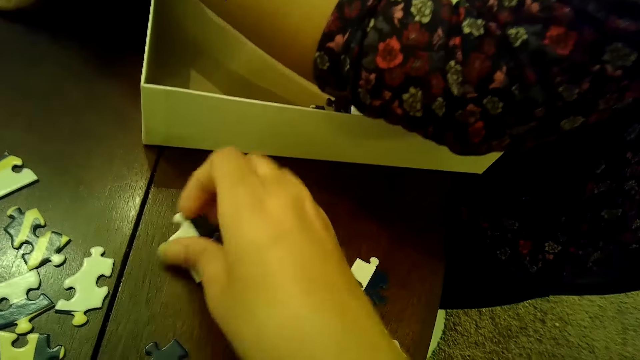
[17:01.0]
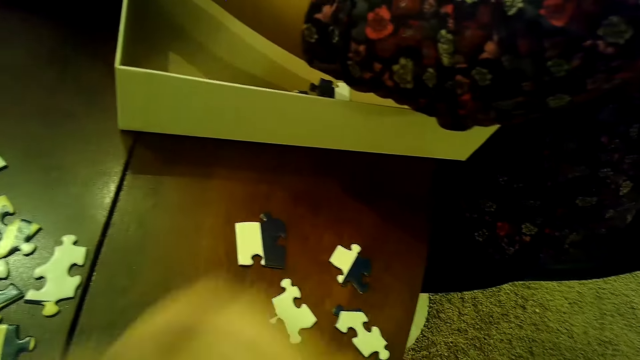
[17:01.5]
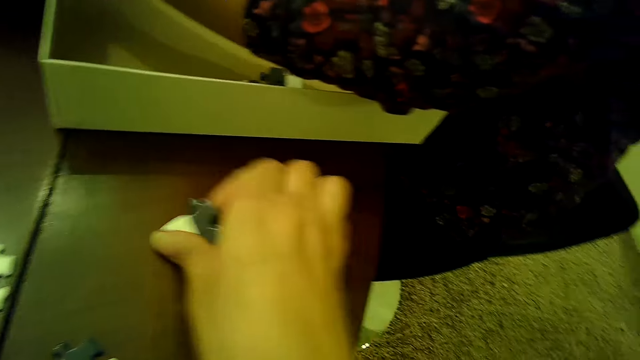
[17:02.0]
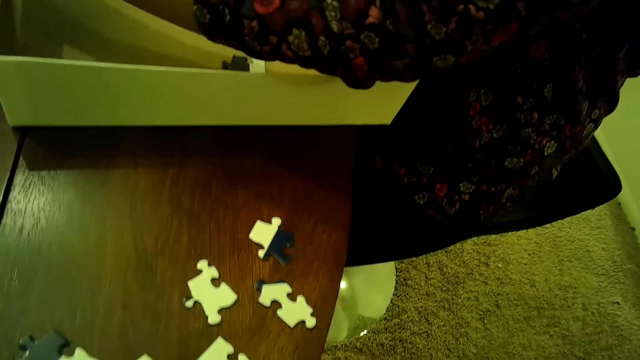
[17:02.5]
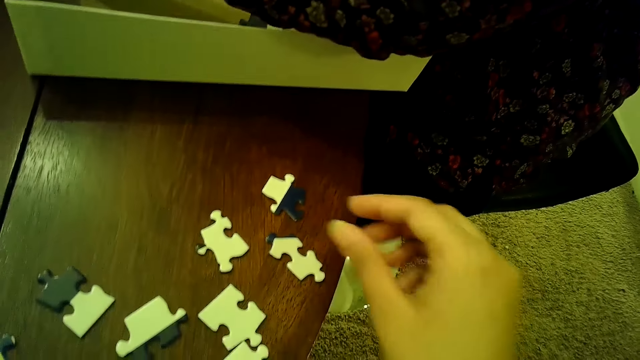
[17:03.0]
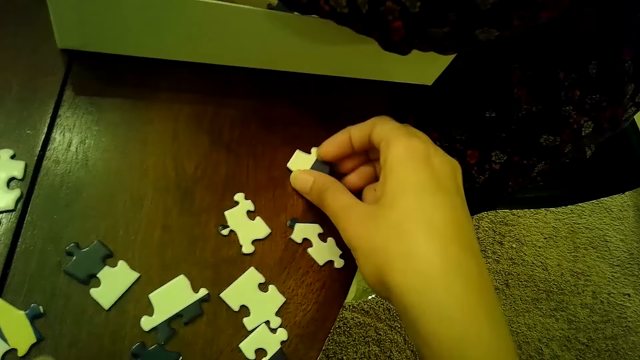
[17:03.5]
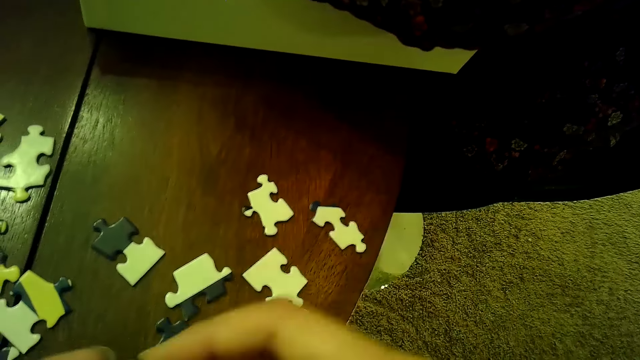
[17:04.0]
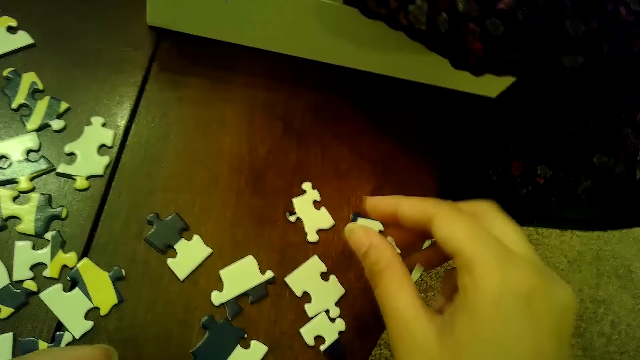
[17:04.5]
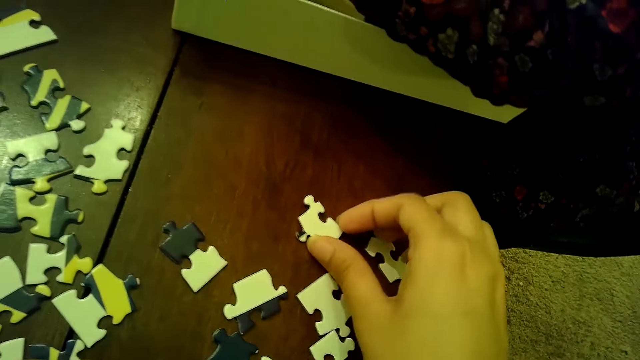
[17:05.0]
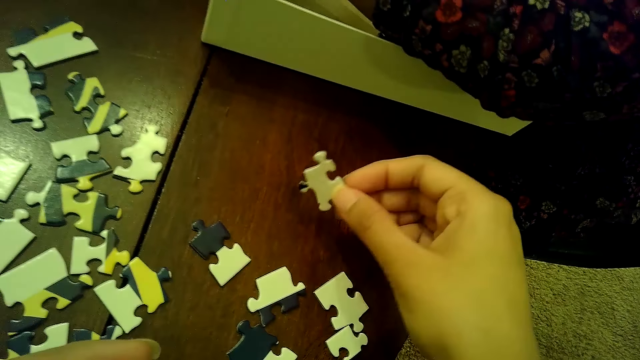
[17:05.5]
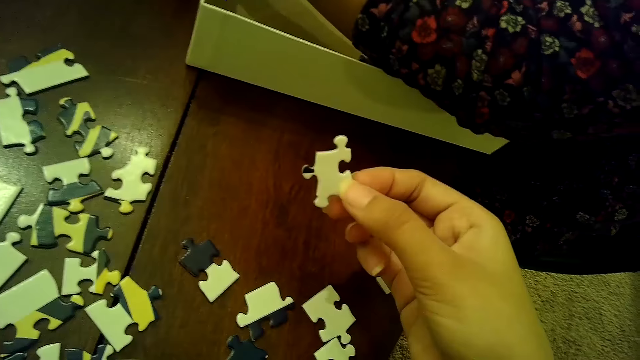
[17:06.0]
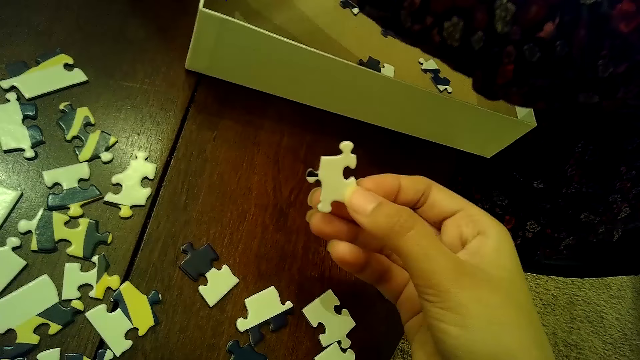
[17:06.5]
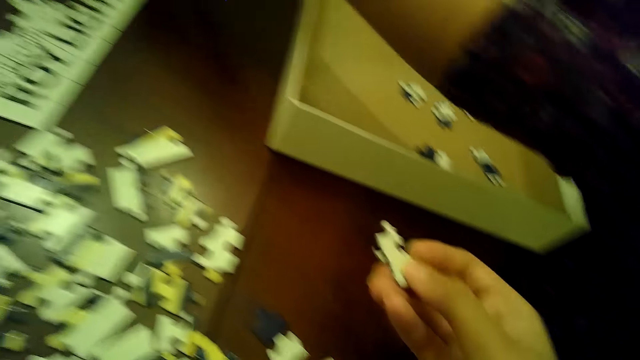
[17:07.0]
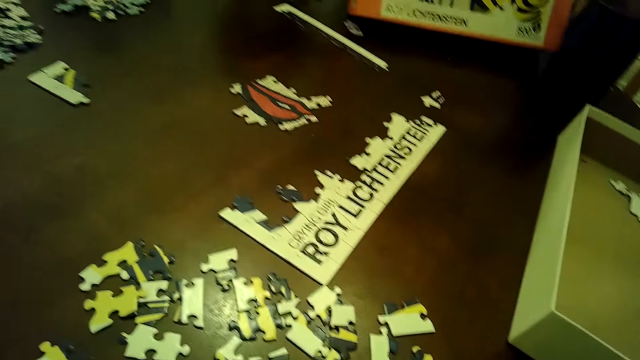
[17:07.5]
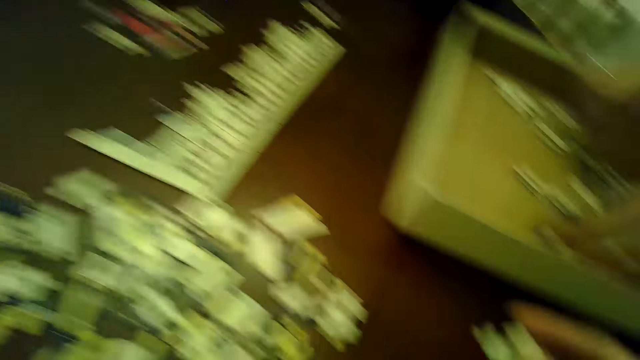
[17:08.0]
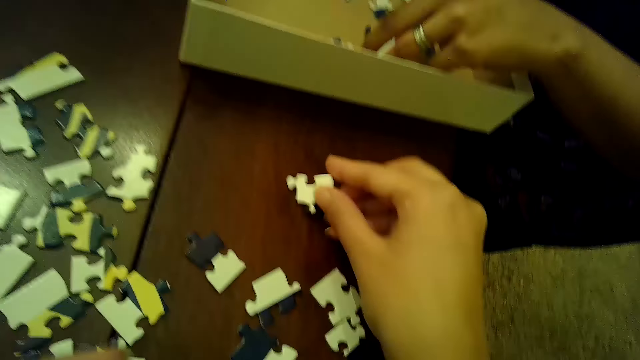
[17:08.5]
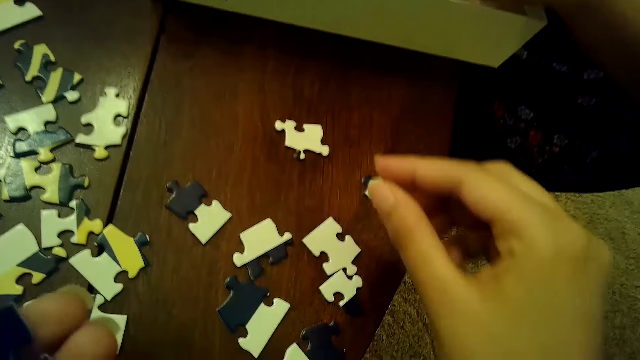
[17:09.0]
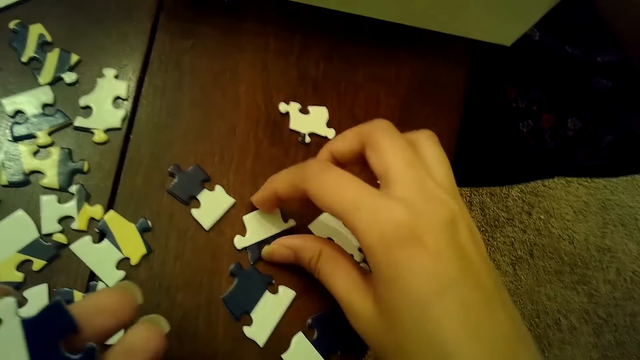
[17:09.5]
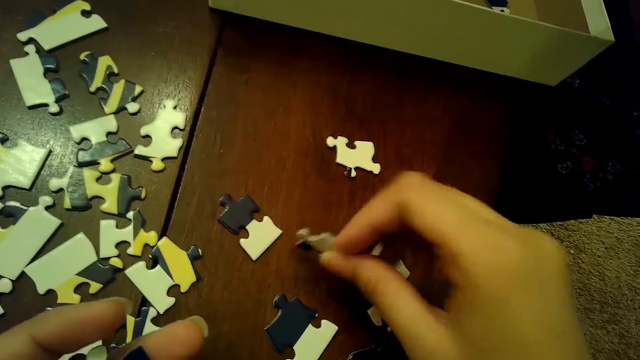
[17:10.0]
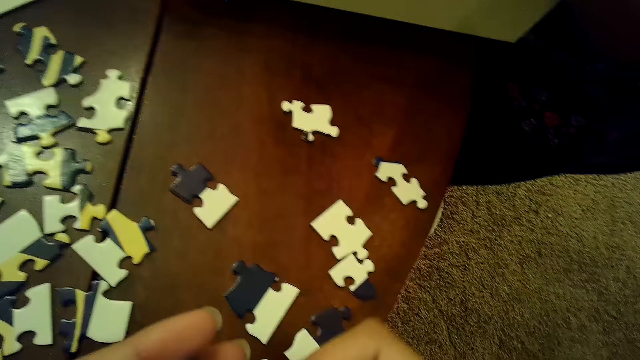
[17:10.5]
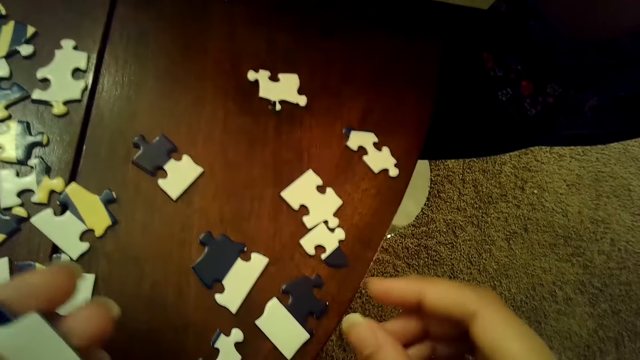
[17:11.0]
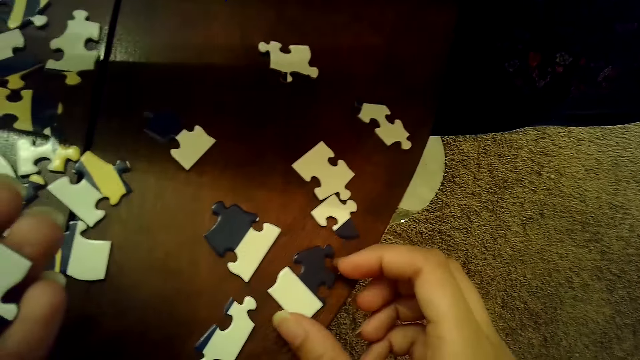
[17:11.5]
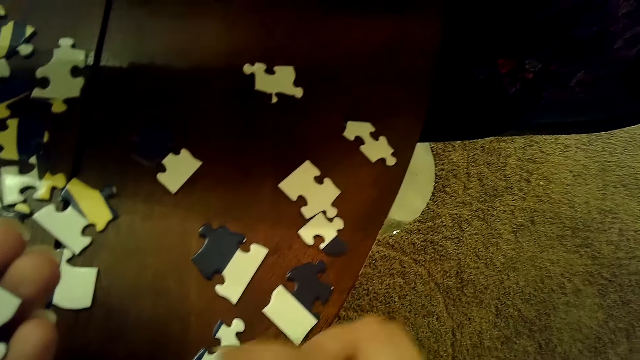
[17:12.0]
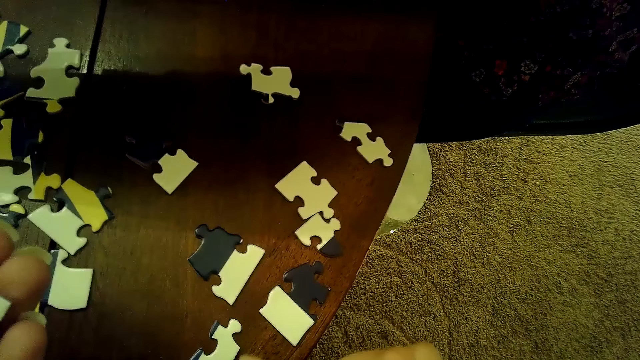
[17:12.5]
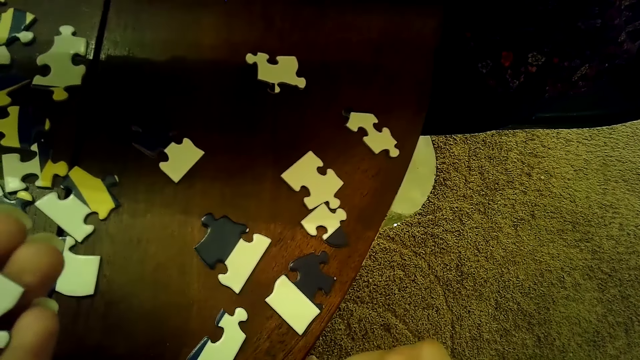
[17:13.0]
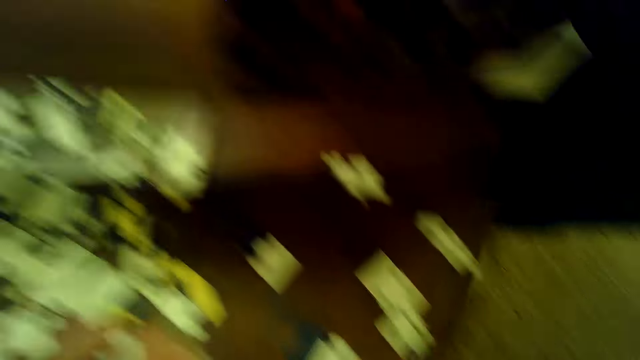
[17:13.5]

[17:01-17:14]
The camera wearer picks up a puzzle piece from the table with her right hand. She chooses cards on the table. She picks up a puzzle piece from the table with her right hand repeatedly. She drops a puzzle piece on the table with her right hand. She picks up a puzzle piece from the table with her right hand. She drops the puzzle piece into her left hand with her right hand. She moves a puzzle piece on the table with her right hand.

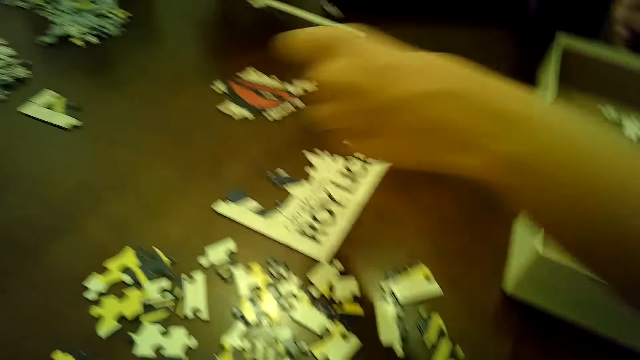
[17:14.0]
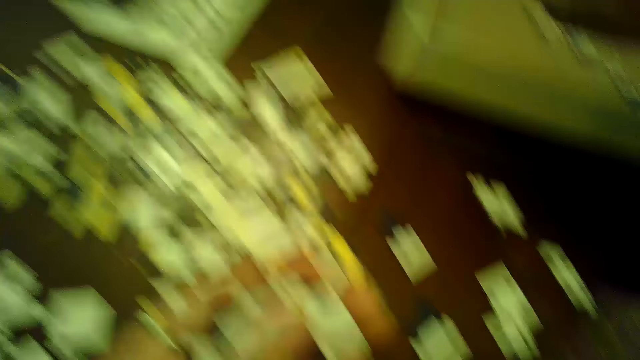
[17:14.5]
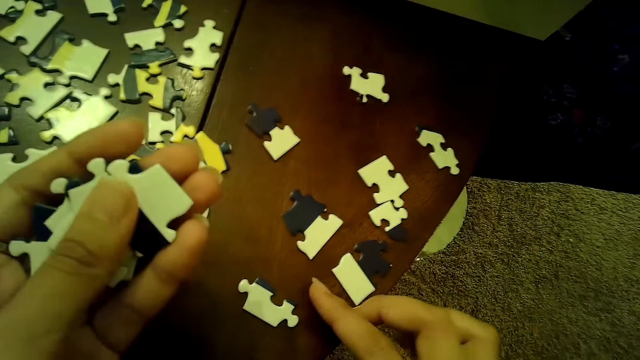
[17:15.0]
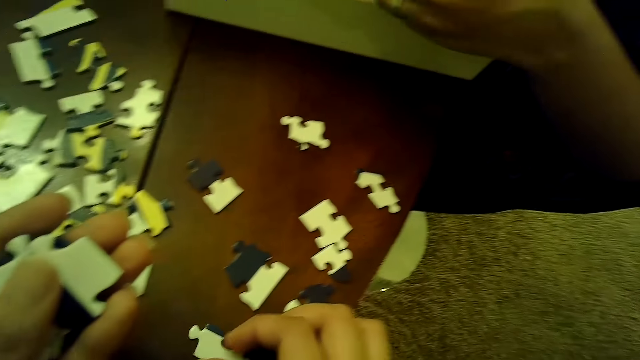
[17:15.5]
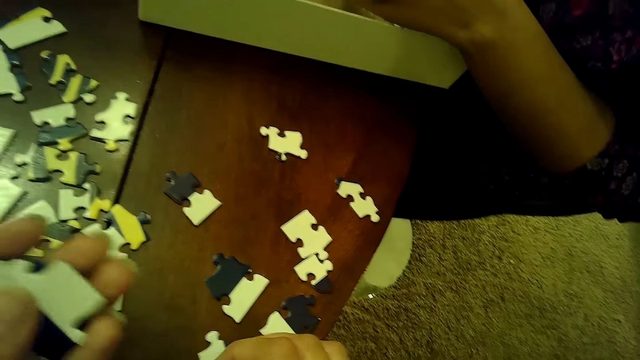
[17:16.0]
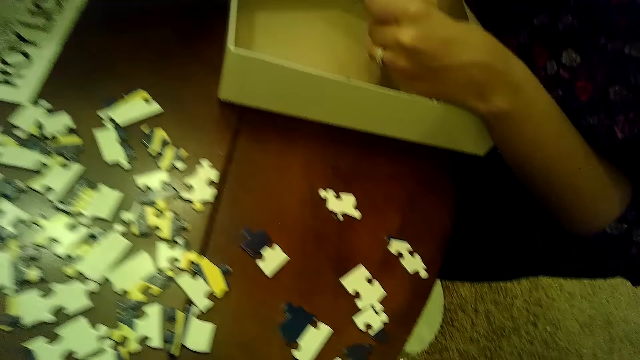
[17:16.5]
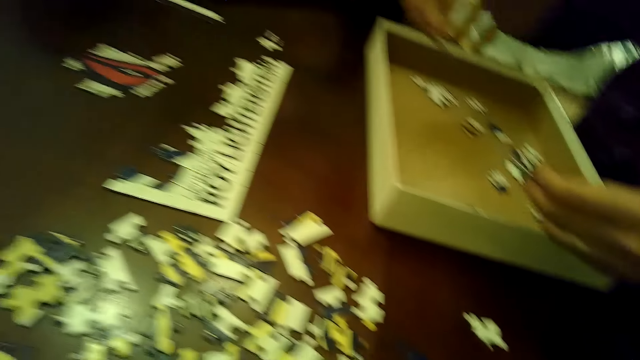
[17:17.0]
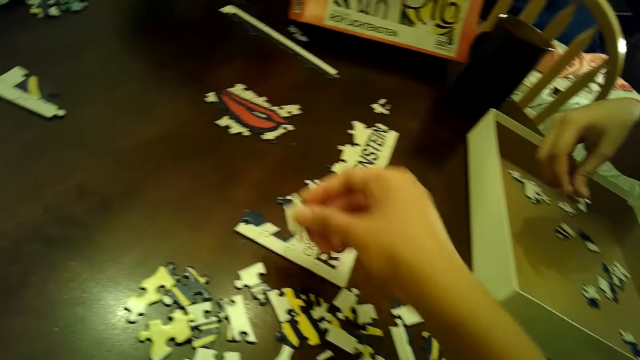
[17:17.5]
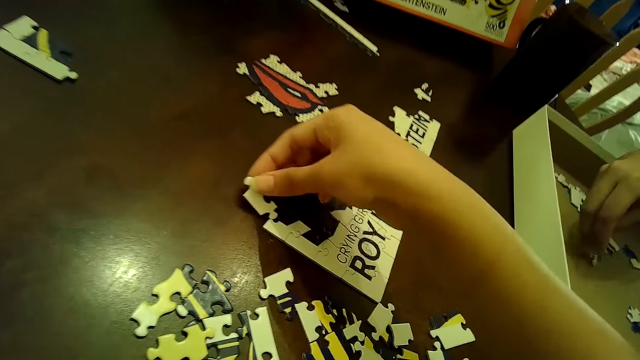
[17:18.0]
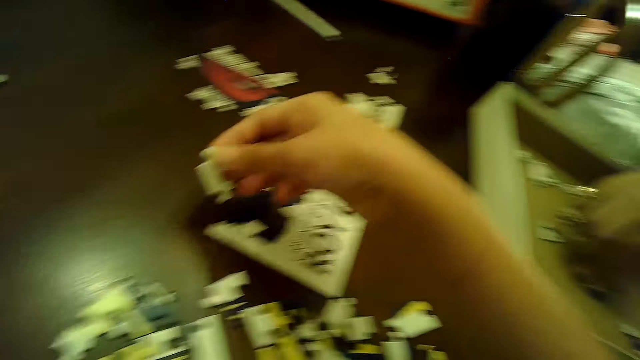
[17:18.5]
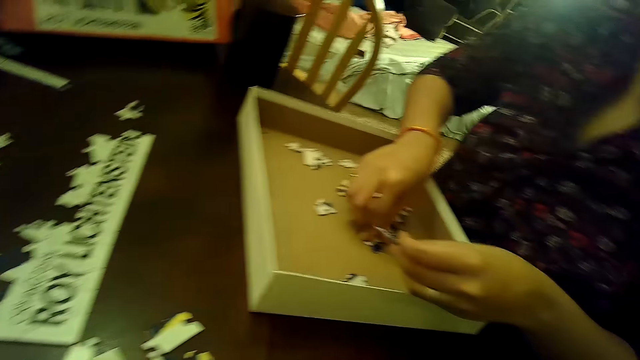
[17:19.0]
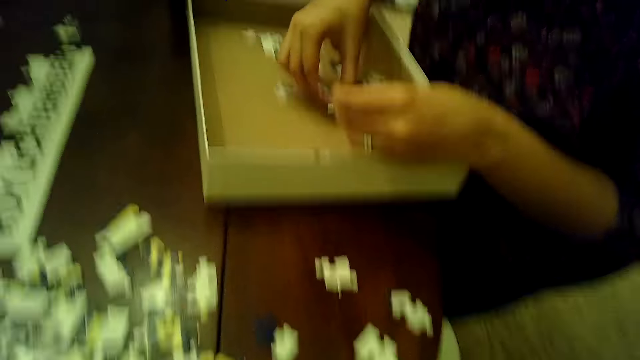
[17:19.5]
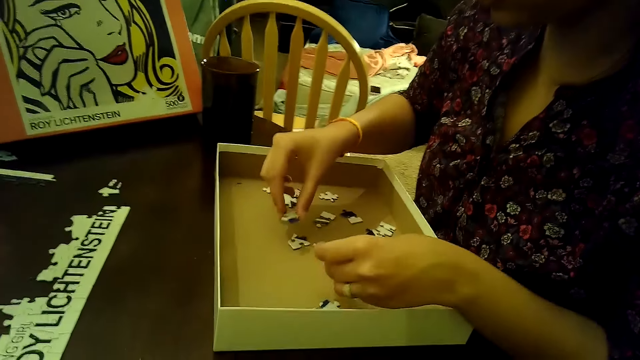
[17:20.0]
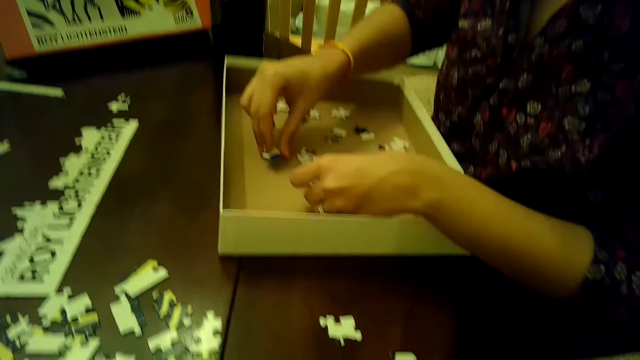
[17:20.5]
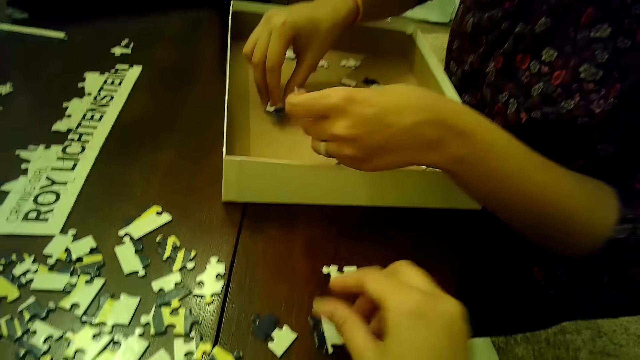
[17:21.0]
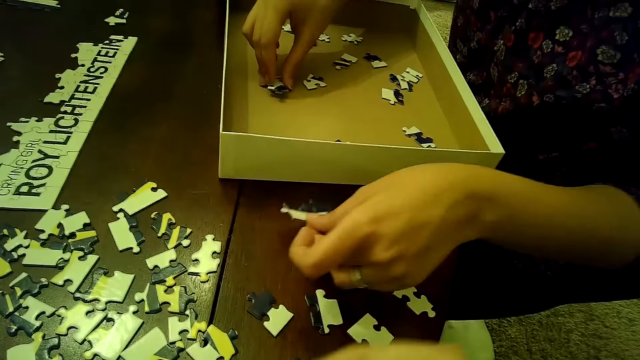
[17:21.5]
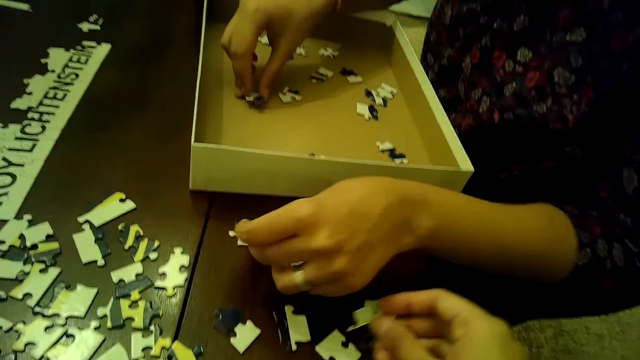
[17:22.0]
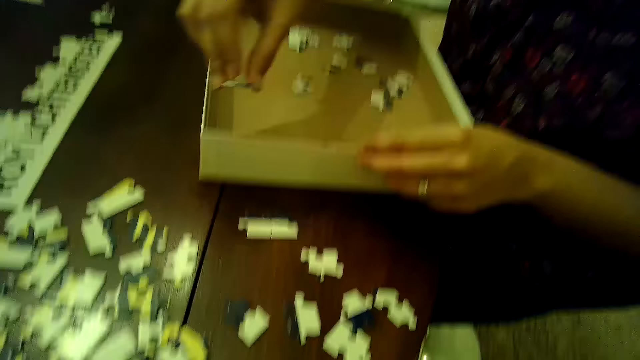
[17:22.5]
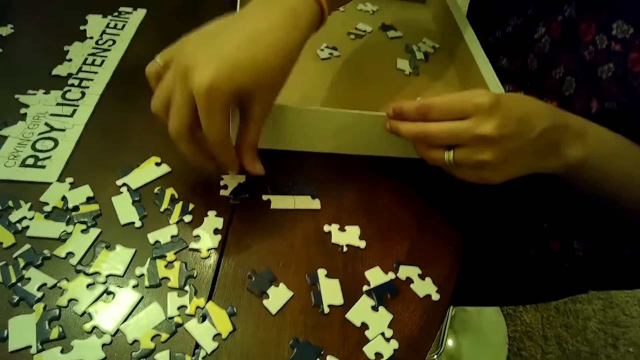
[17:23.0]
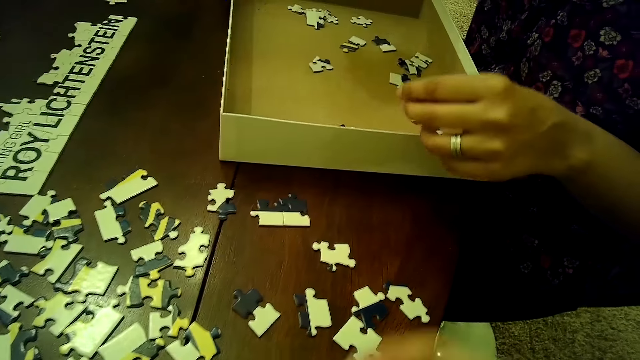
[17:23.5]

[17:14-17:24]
The camera wearer transfers a puzzle piece from the table to the puzzle tile with her right hand. A woman drops a puzzle piece into the box with her right hand. The camera wearer transfers a puzzle piece from the puzzle tile to the table with her right hand. The woman picks up a puzzle piece from the box with her right hand. She drops a puzzle piece on the table with her left hand. She drops a puzzle piece on the table with her right hand.
